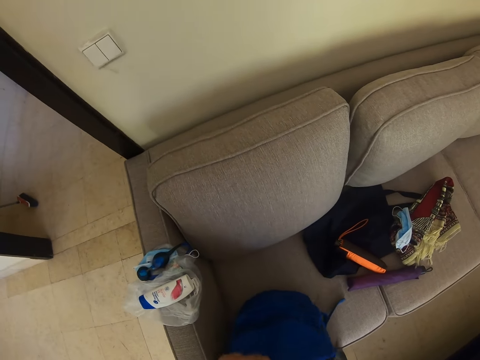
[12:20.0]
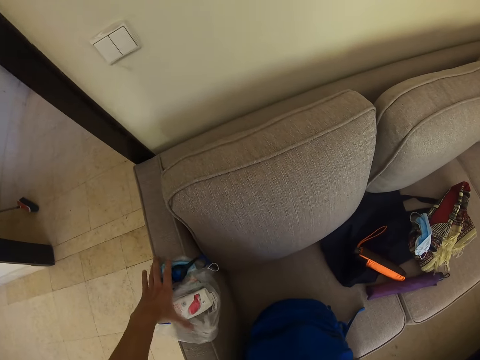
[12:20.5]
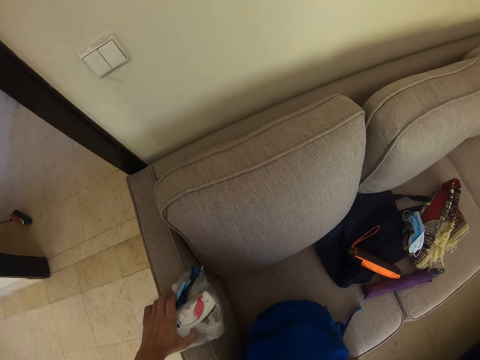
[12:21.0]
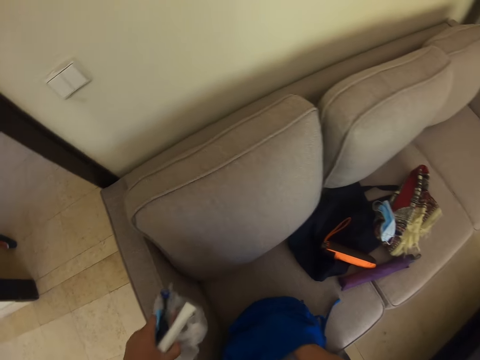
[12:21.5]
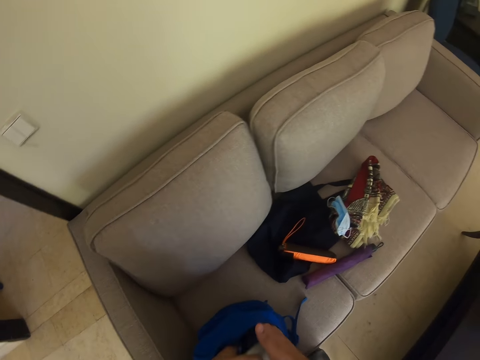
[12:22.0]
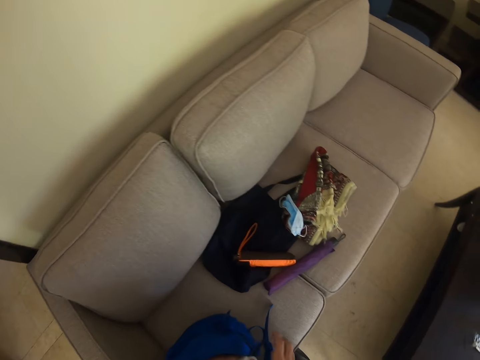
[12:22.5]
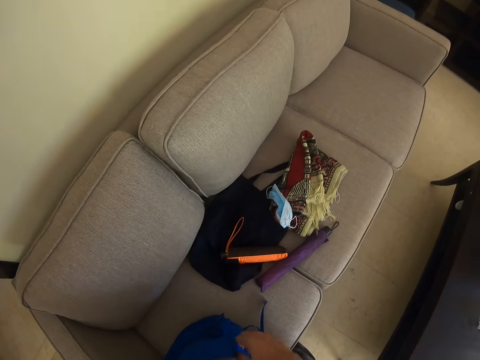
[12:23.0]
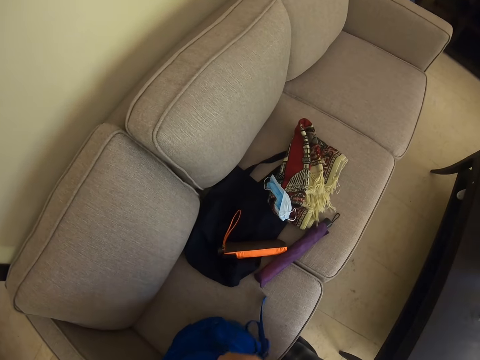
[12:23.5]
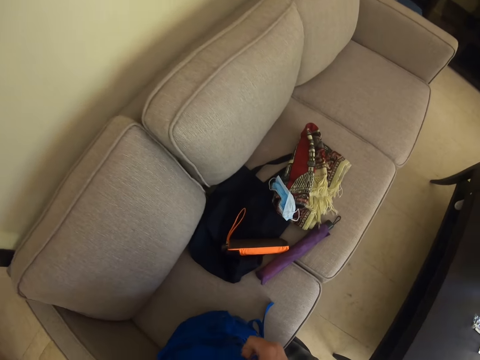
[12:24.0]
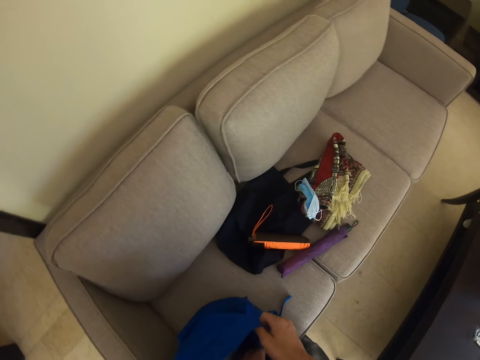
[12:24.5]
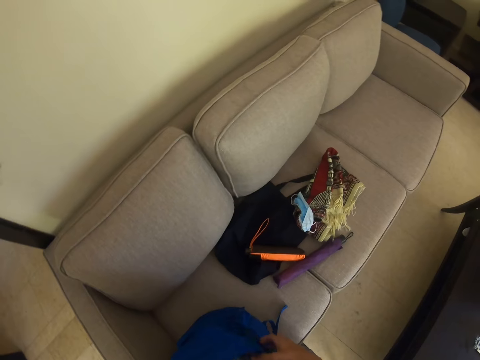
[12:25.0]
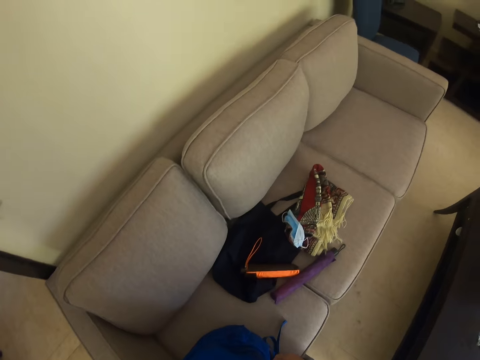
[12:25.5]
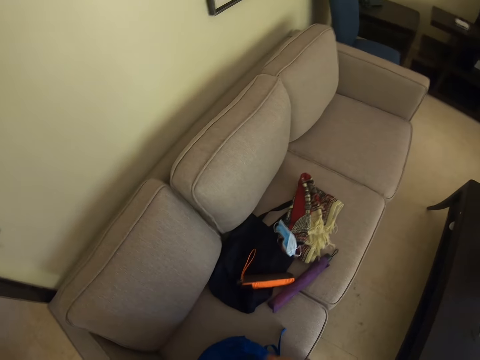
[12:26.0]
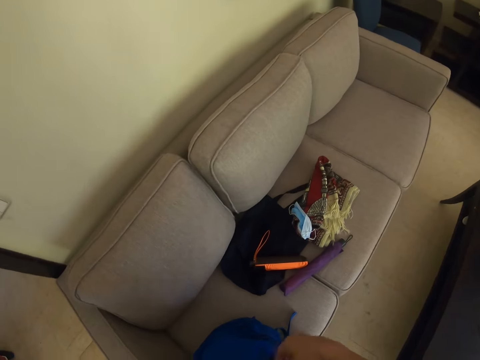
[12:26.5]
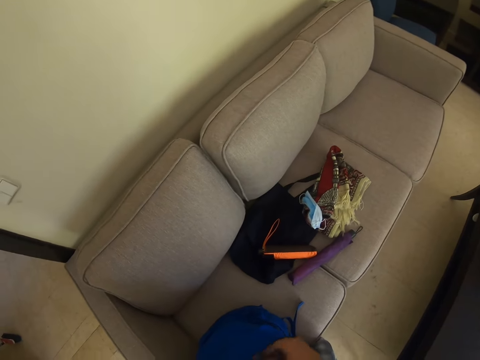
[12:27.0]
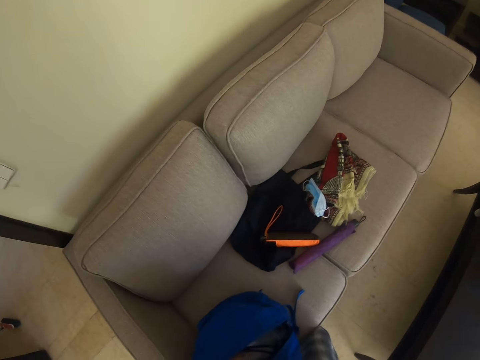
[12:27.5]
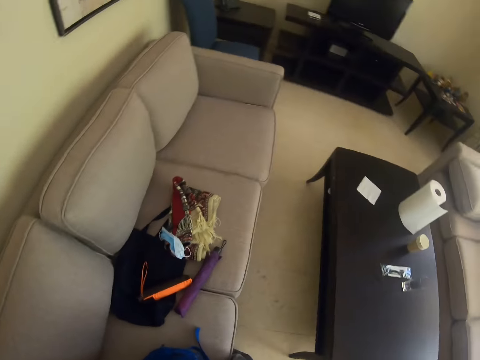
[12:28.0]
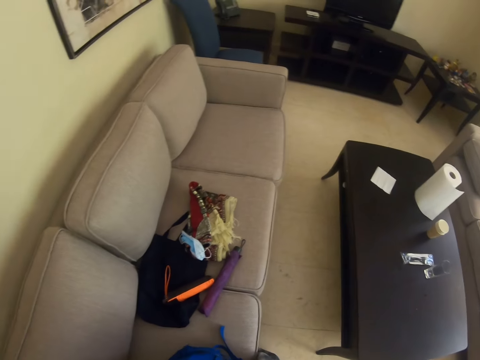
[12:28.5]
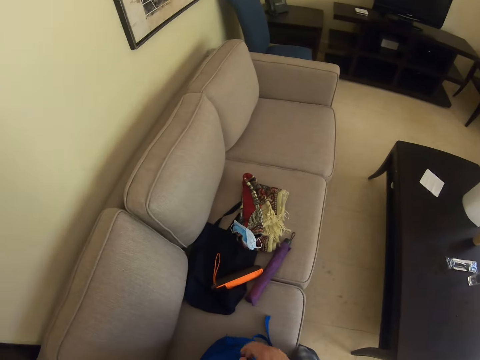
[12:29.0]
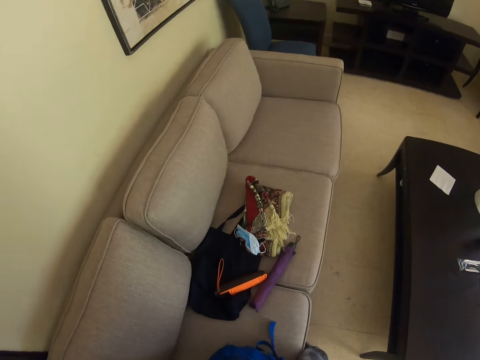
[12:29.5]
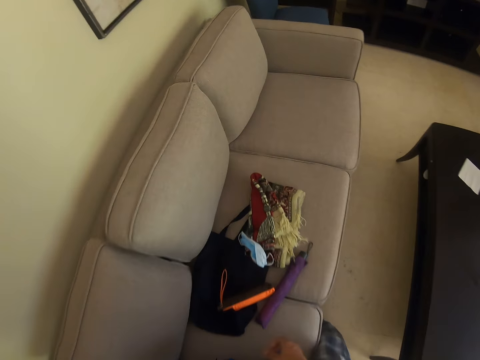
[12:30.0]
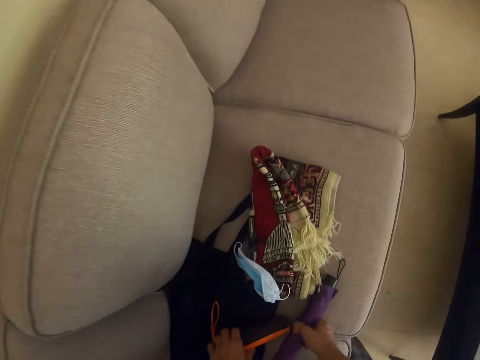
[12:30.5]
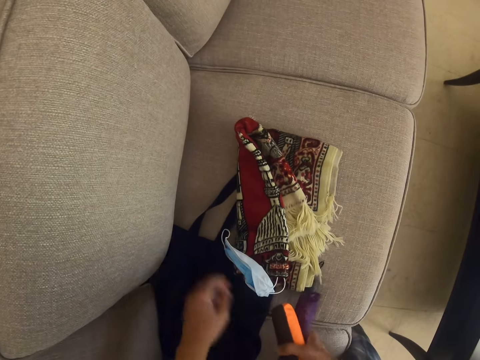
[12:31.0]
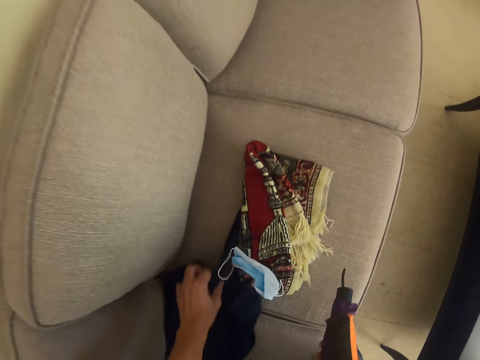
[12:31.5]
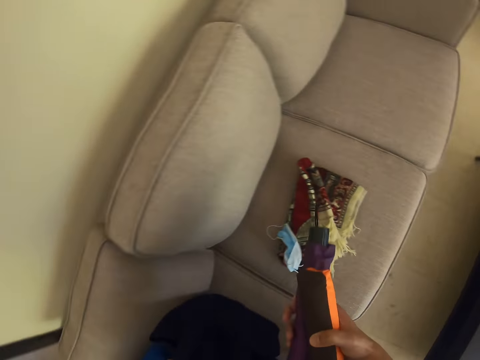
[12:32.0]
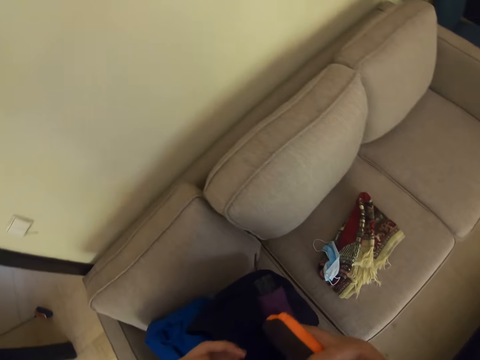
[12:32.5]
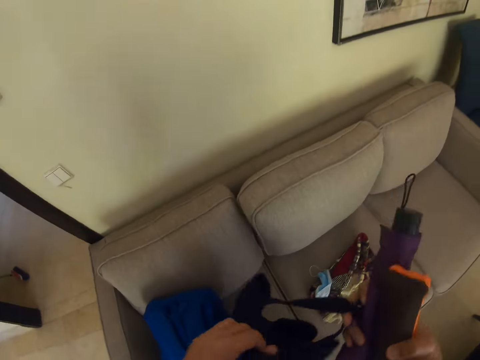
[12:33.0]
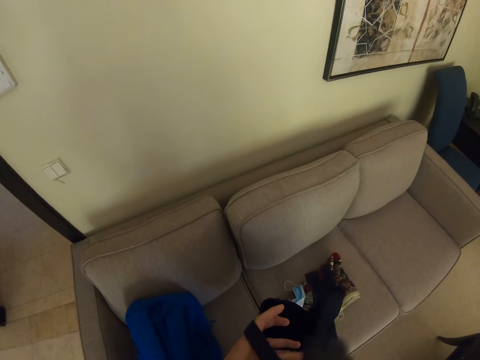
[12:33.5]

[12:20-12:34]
The camera wearer picks up a mask, a paper bag, lotion and a headphone from the sofa seat. They put the mask, paper bag, lotion and headphone in the bag. They close the bag. They pick up an umbrella, a bluetooth speaker and a shopping bag from the sofa seat.

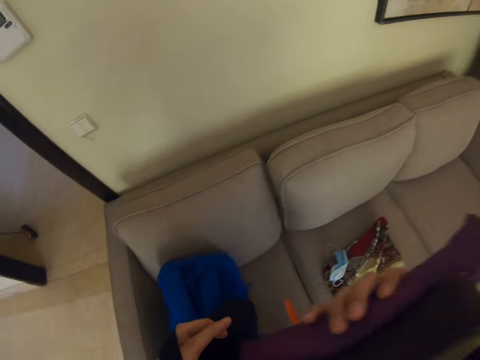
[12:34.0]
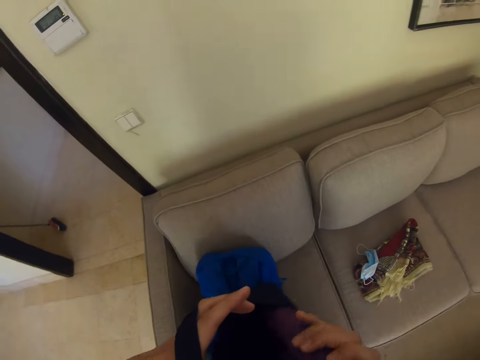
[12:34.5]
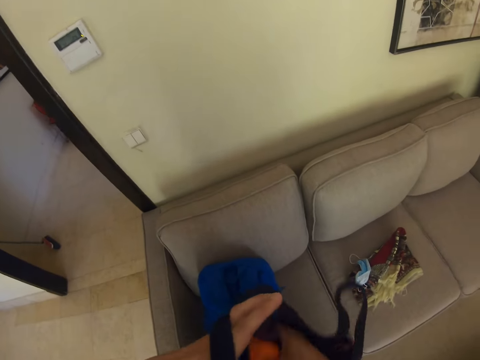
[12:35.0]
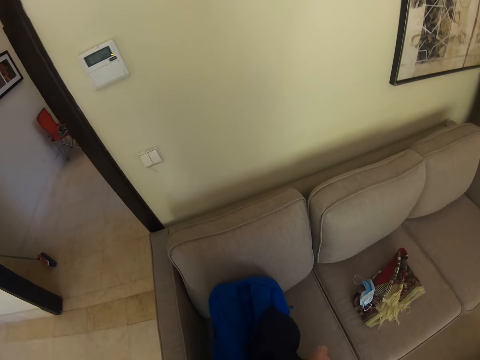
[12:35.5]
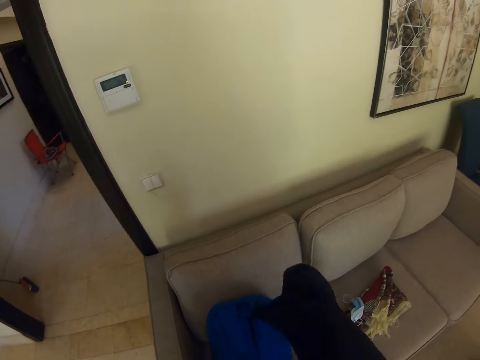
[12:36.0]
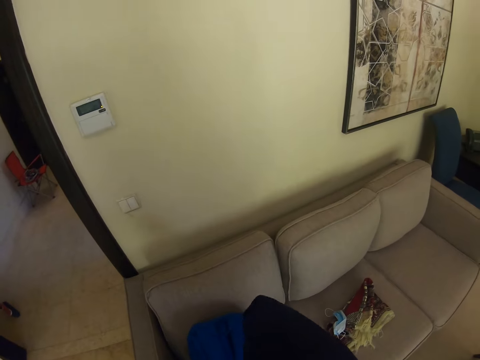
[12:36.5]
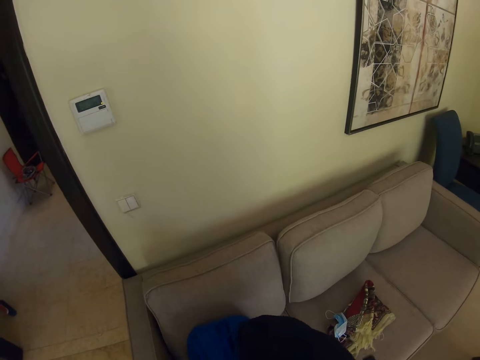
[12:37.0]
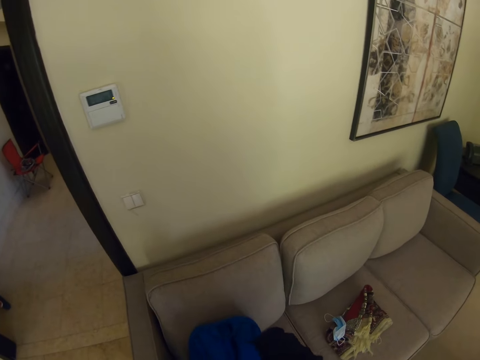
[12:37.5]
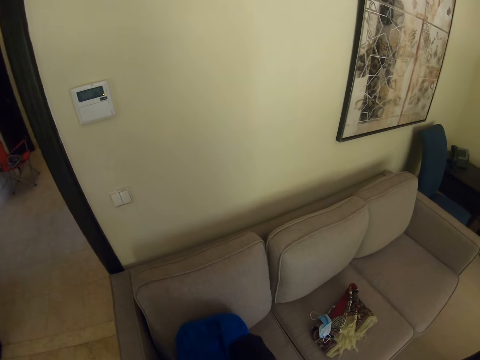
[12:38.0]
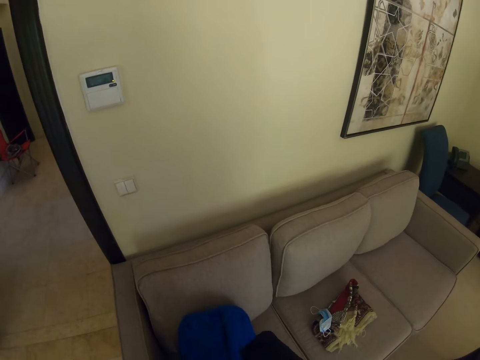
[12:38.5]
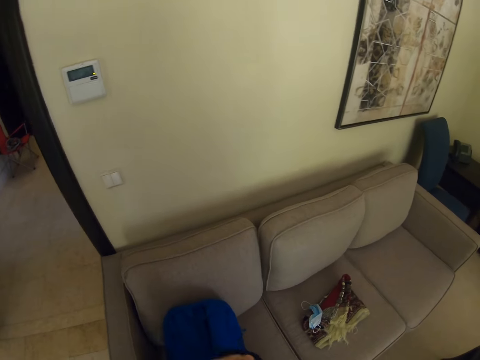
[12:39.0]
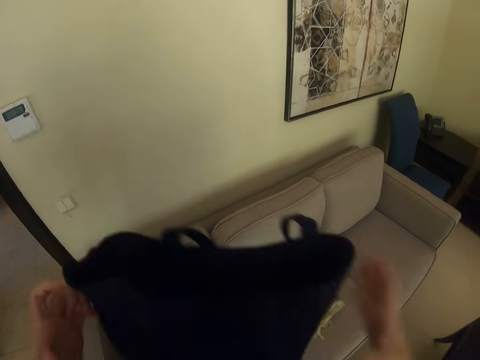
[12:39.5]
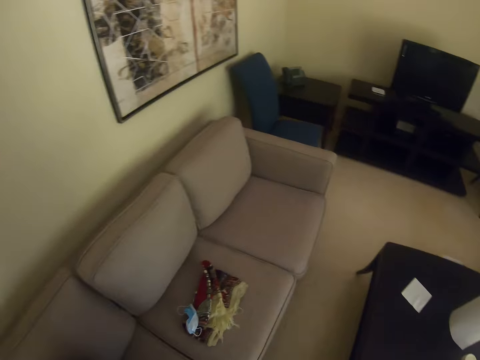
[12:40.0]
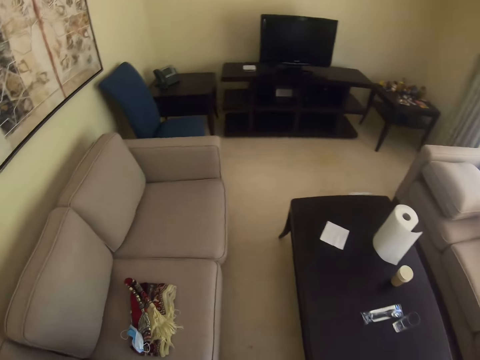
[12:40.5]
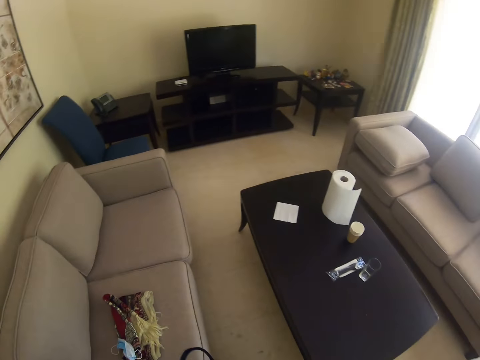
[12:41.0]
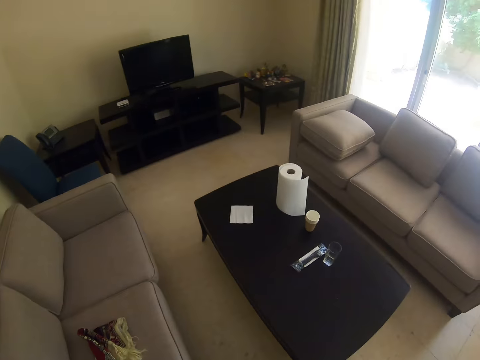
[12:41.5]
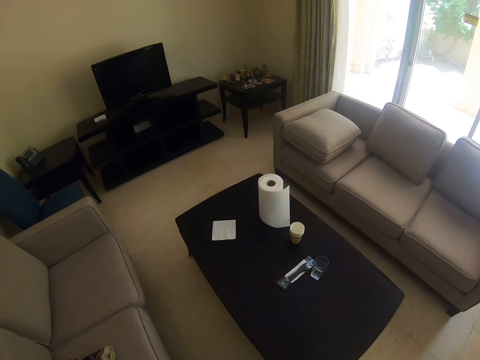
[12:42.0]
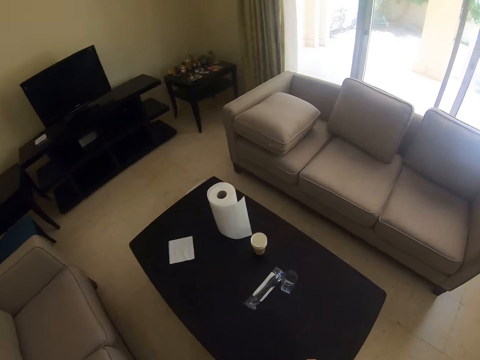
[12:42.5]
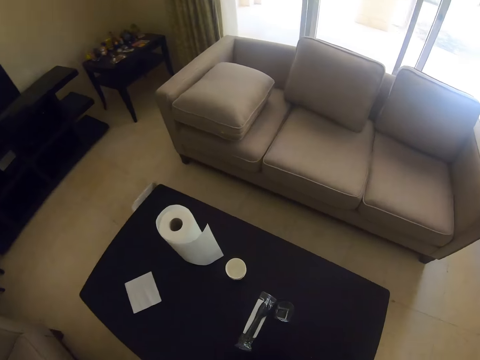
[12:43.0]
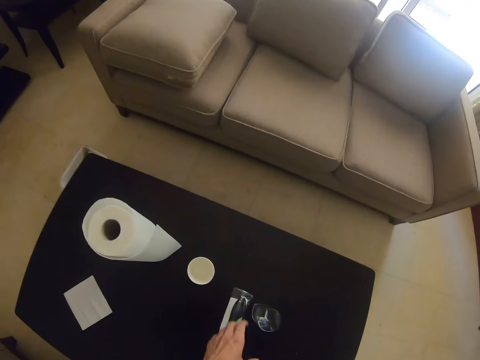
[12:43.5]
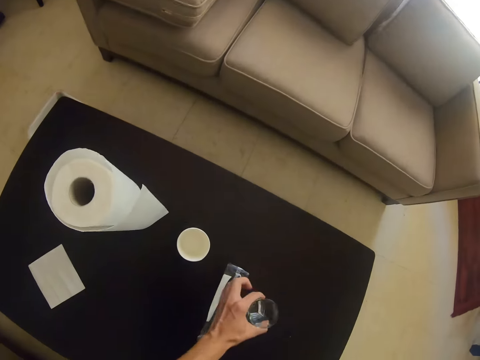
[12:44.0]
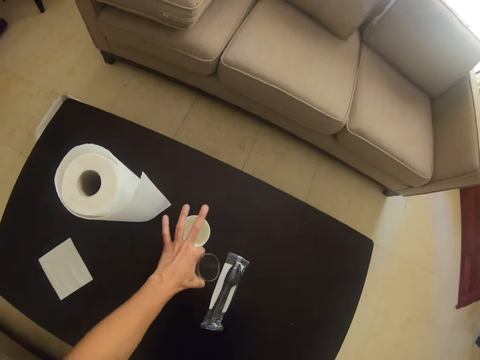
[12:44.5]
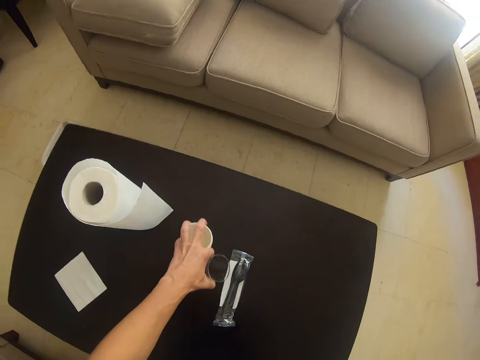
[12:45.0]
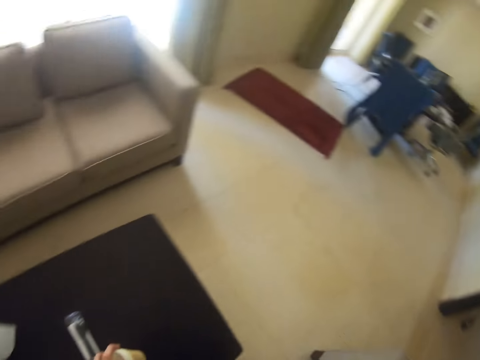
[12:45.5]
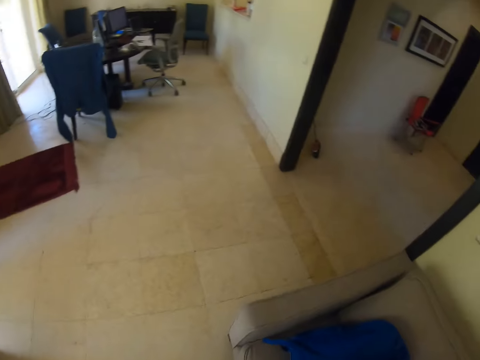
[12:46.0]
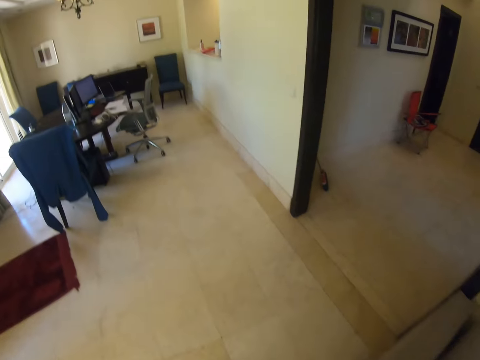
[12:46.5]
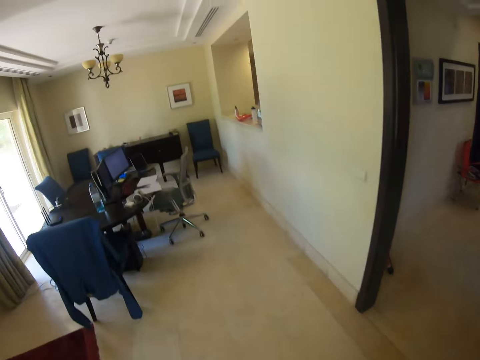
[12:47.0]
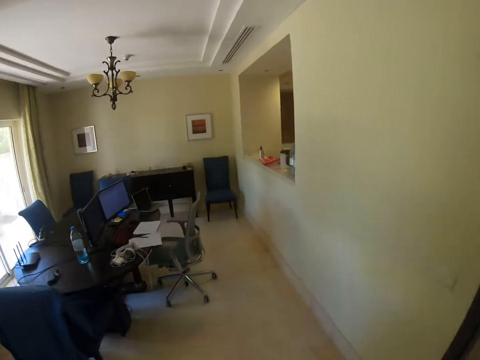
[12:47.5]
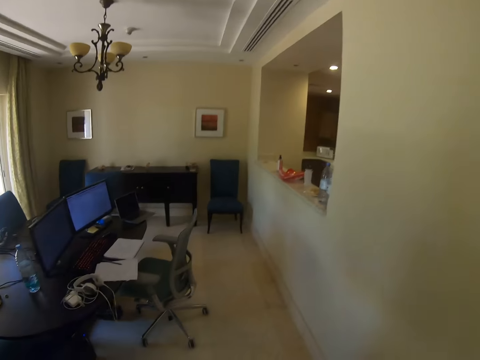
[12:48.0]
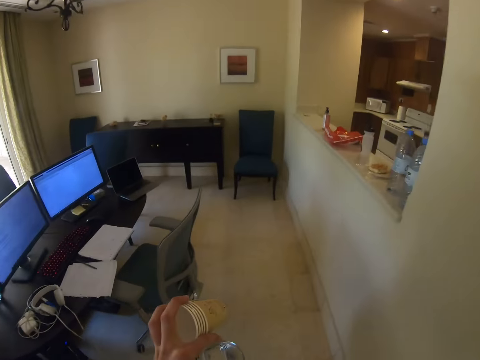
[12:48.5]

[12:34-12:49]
The camera wearer puts the umbrella and bluetooth speaker in the shopping bag. They stare around the house. They pick up glasses from the table. They walk around in the house.
